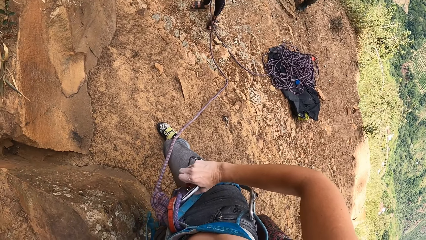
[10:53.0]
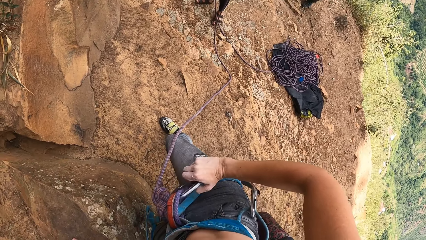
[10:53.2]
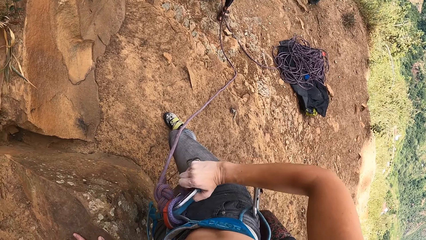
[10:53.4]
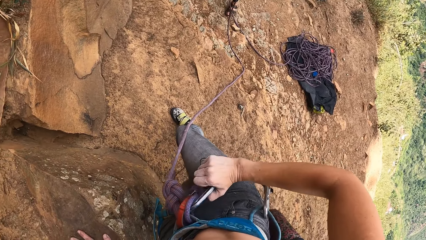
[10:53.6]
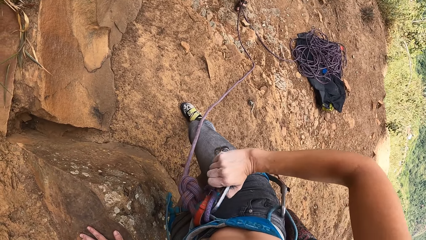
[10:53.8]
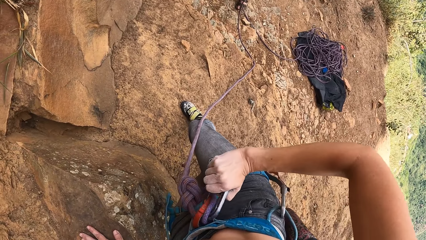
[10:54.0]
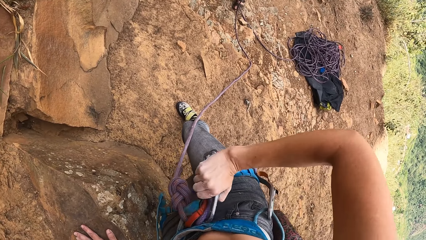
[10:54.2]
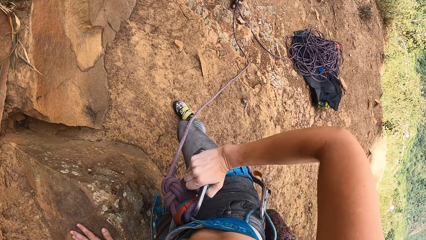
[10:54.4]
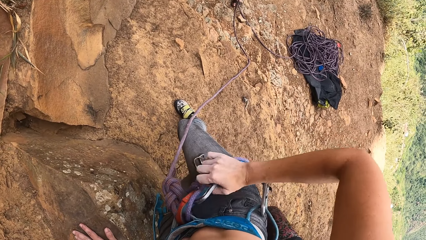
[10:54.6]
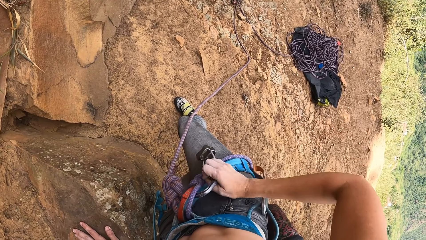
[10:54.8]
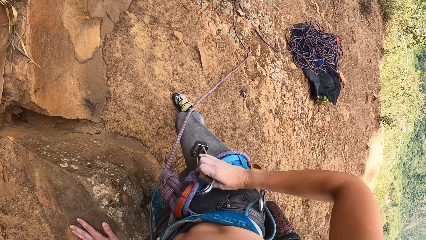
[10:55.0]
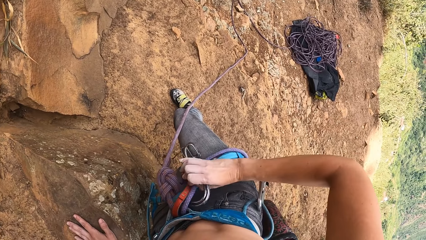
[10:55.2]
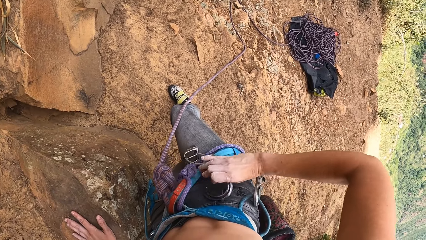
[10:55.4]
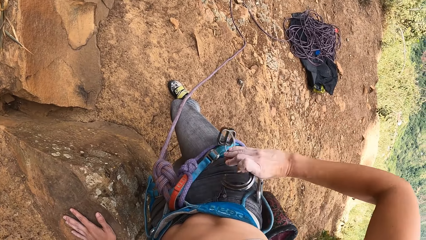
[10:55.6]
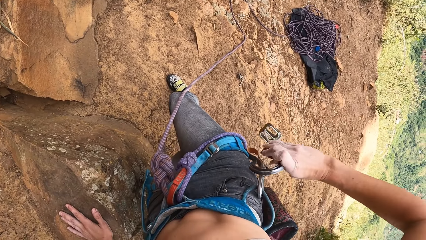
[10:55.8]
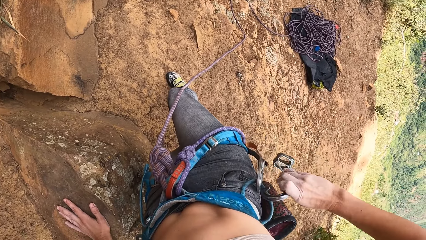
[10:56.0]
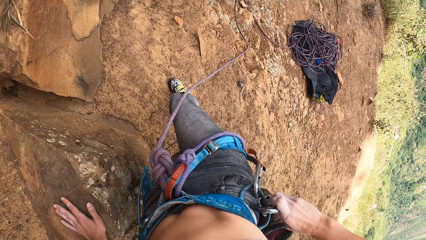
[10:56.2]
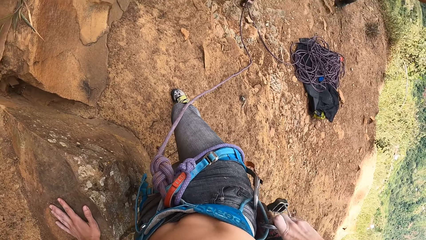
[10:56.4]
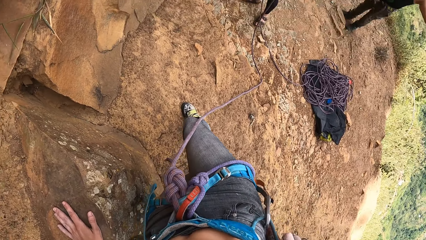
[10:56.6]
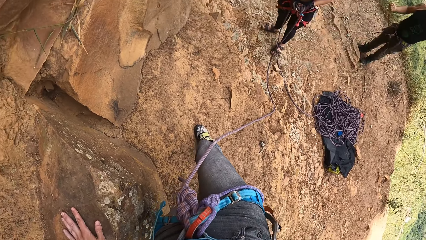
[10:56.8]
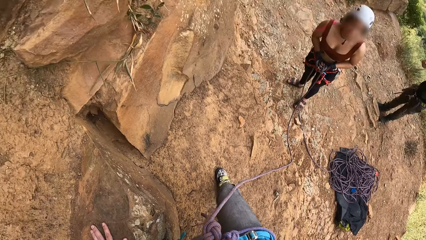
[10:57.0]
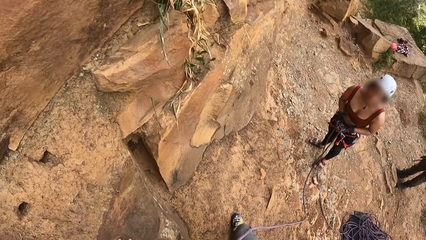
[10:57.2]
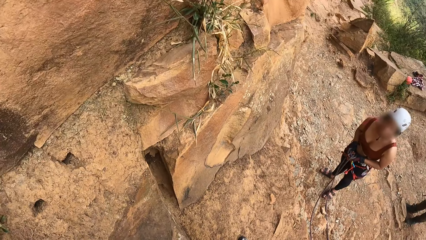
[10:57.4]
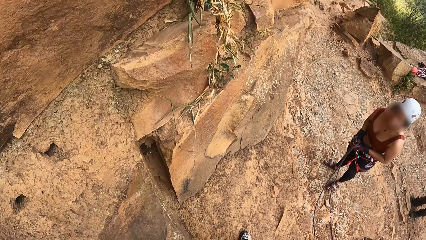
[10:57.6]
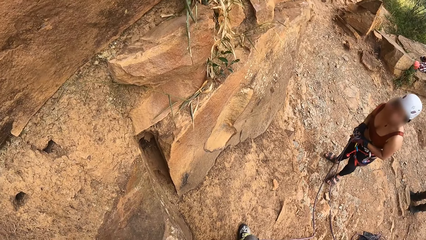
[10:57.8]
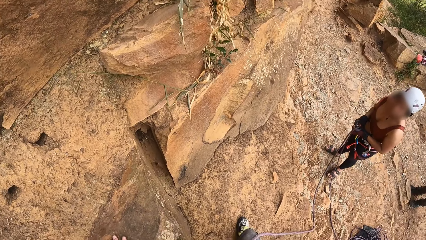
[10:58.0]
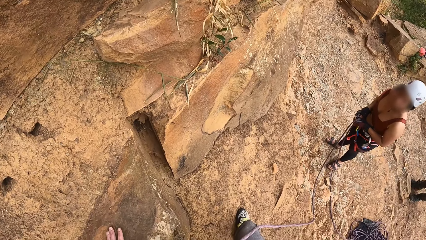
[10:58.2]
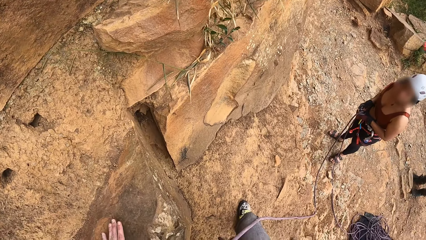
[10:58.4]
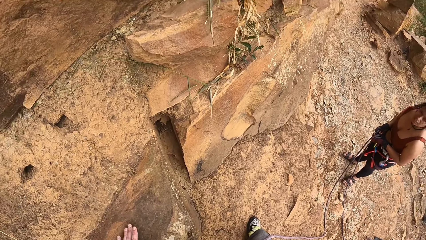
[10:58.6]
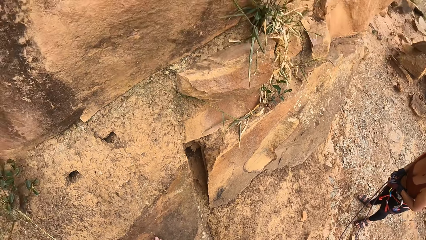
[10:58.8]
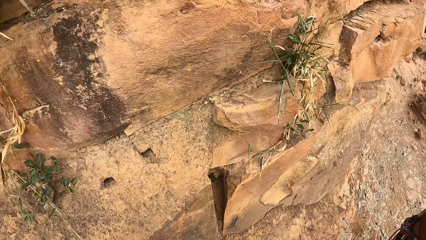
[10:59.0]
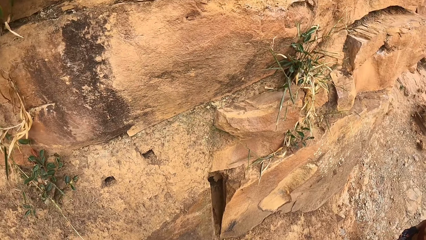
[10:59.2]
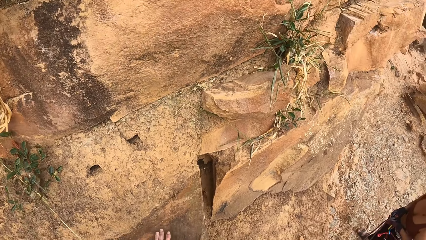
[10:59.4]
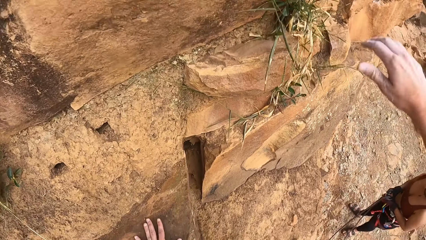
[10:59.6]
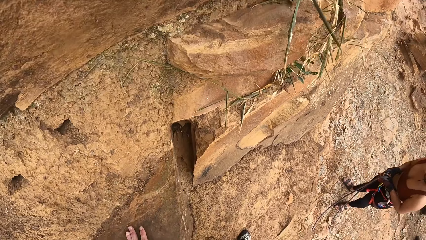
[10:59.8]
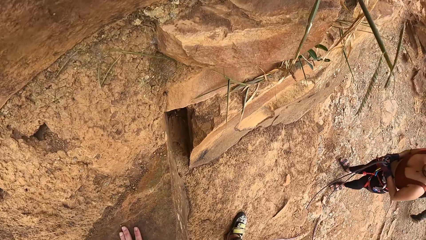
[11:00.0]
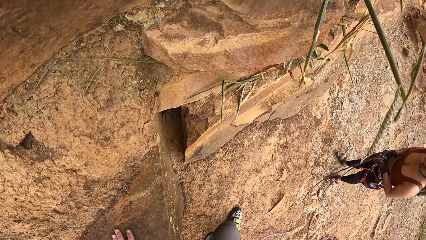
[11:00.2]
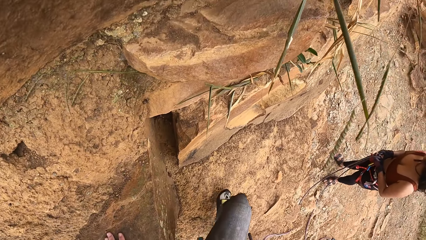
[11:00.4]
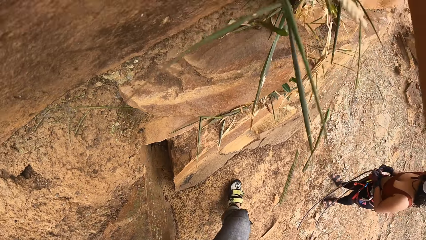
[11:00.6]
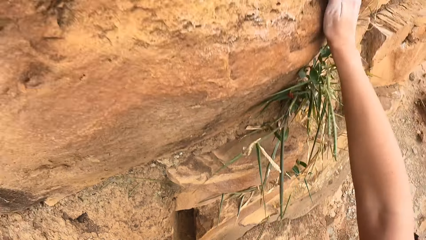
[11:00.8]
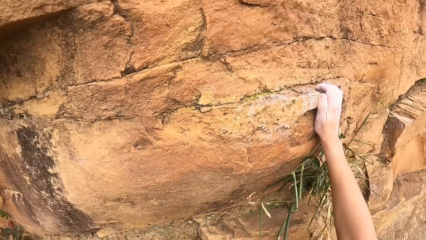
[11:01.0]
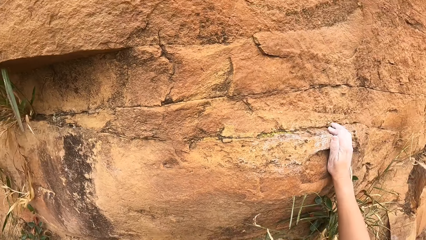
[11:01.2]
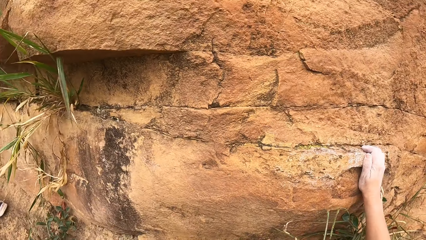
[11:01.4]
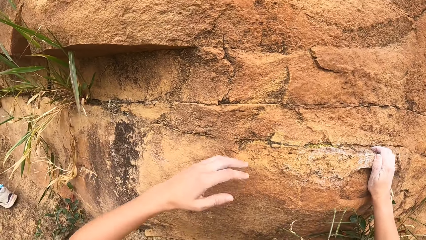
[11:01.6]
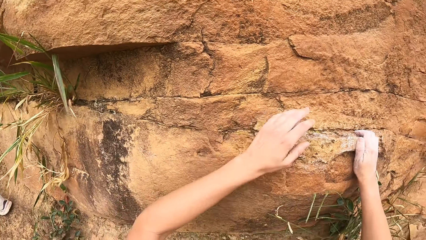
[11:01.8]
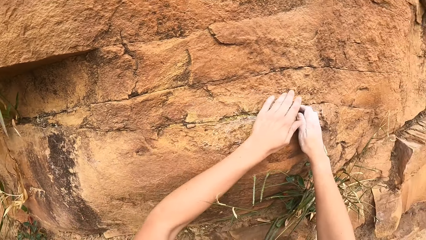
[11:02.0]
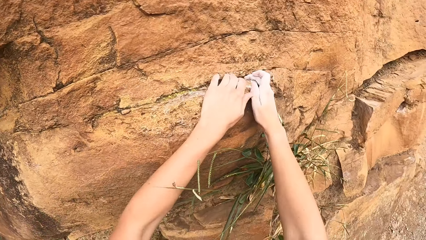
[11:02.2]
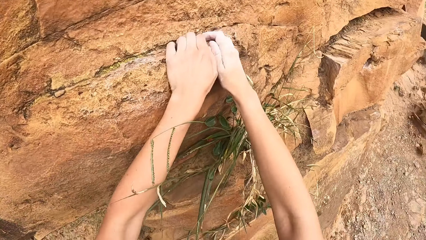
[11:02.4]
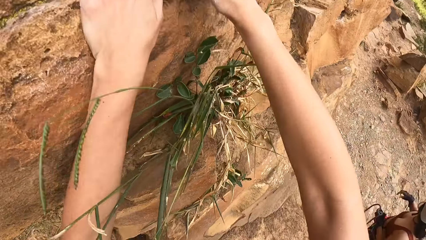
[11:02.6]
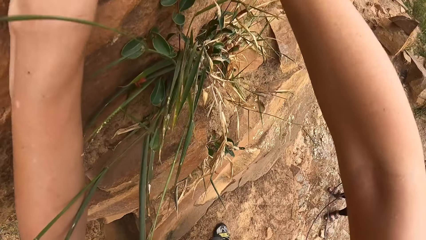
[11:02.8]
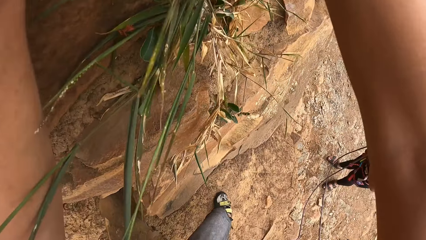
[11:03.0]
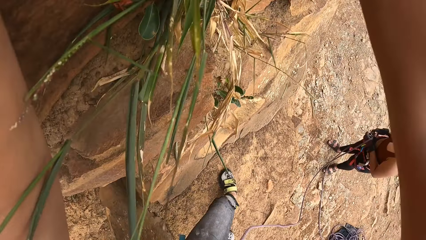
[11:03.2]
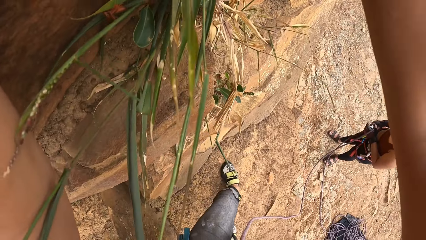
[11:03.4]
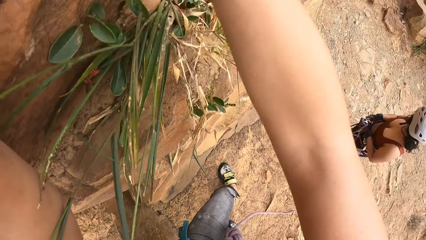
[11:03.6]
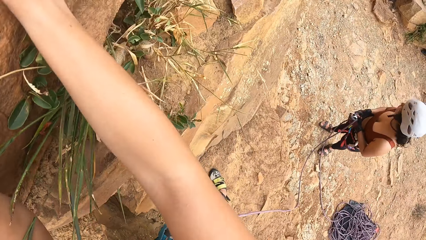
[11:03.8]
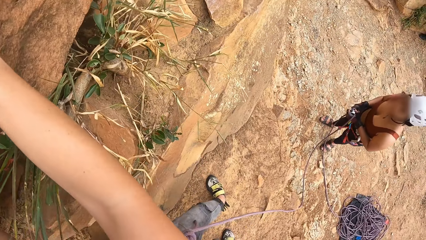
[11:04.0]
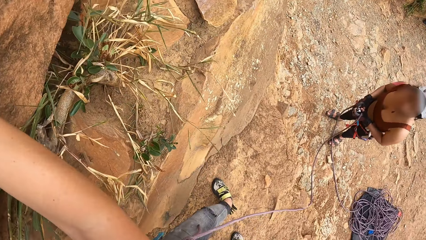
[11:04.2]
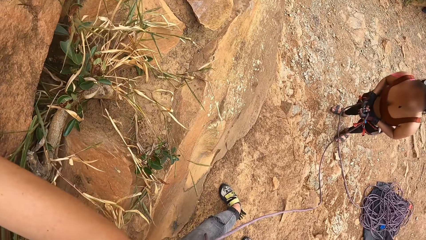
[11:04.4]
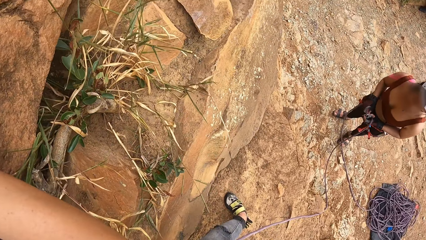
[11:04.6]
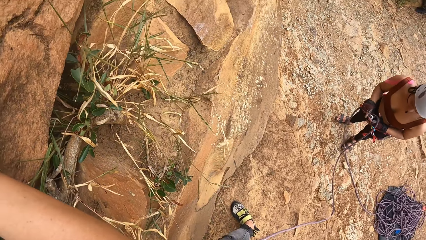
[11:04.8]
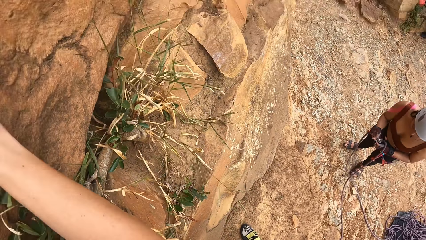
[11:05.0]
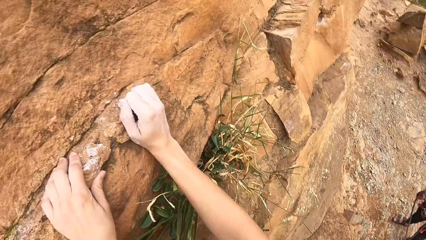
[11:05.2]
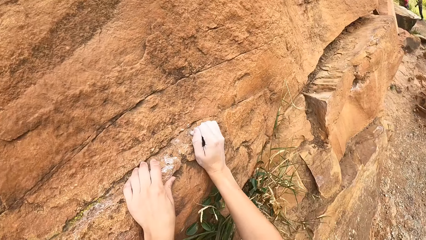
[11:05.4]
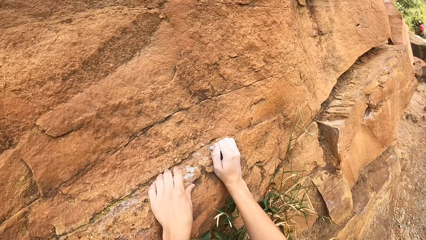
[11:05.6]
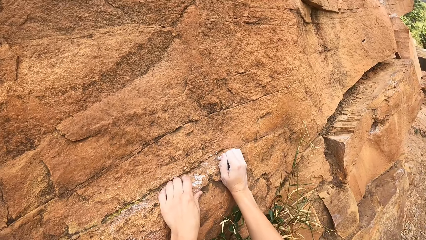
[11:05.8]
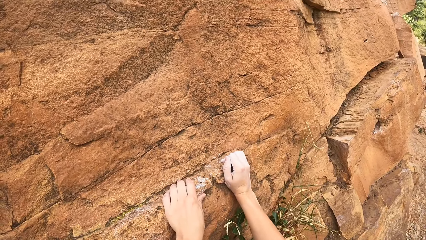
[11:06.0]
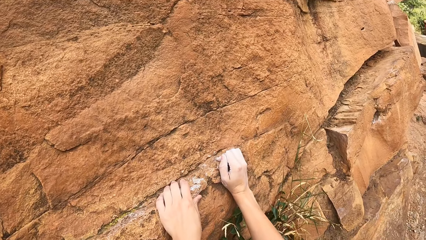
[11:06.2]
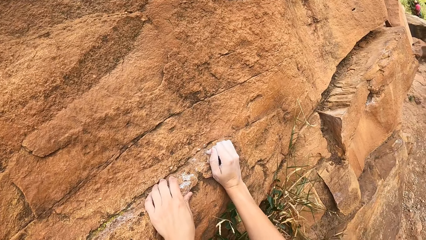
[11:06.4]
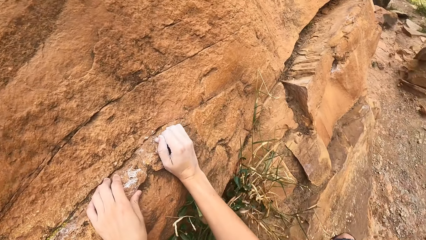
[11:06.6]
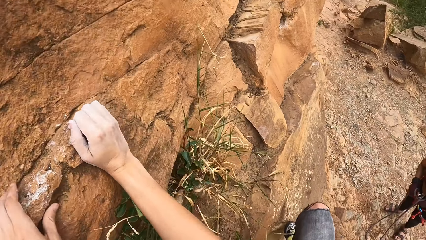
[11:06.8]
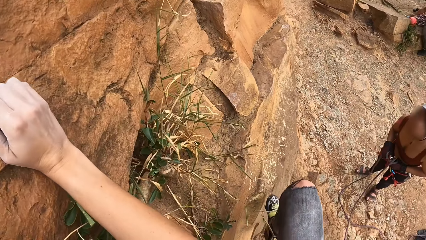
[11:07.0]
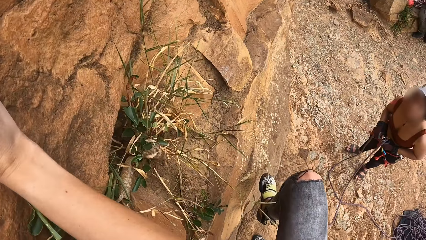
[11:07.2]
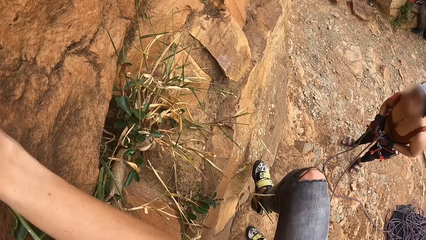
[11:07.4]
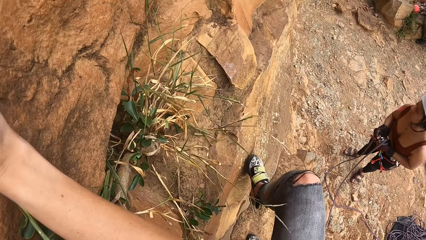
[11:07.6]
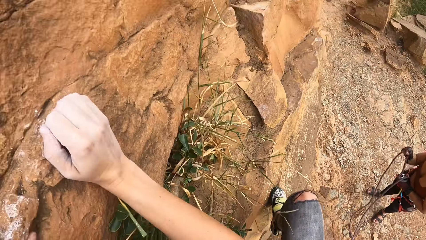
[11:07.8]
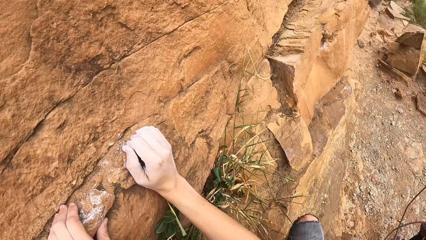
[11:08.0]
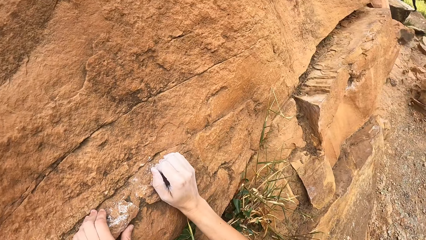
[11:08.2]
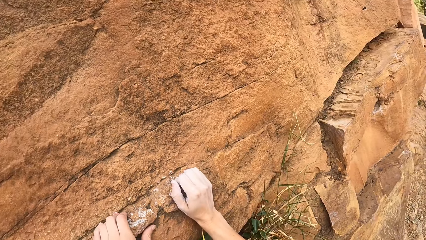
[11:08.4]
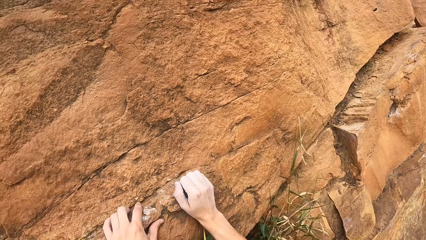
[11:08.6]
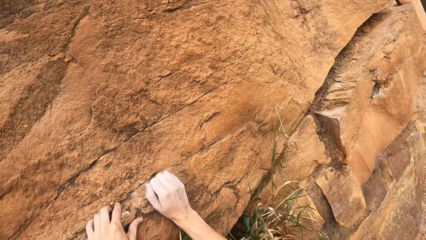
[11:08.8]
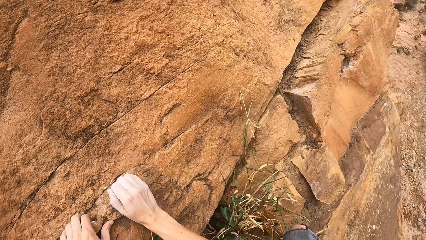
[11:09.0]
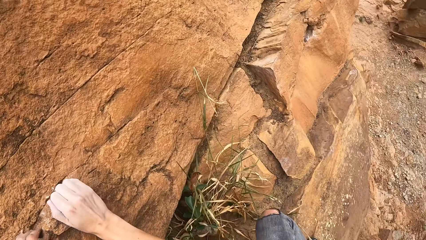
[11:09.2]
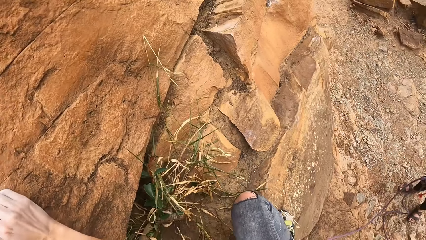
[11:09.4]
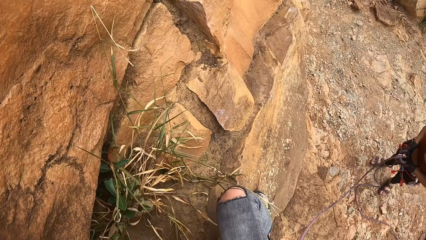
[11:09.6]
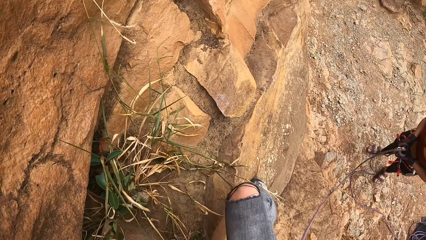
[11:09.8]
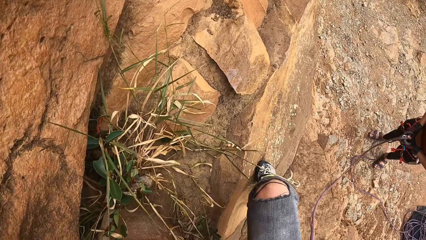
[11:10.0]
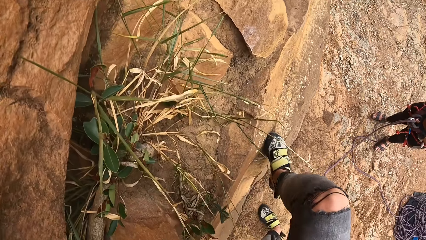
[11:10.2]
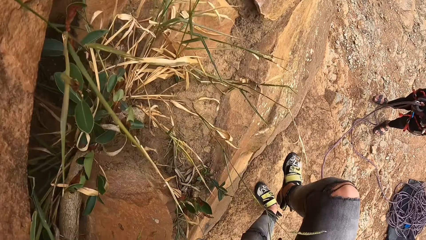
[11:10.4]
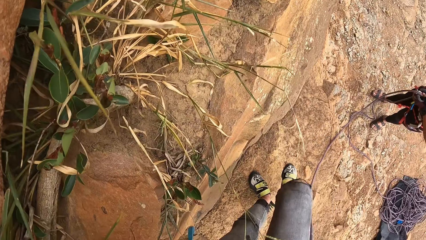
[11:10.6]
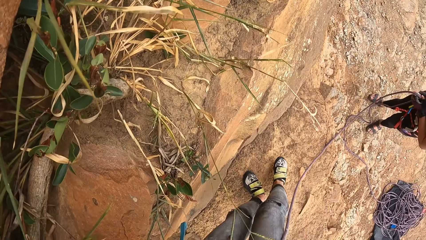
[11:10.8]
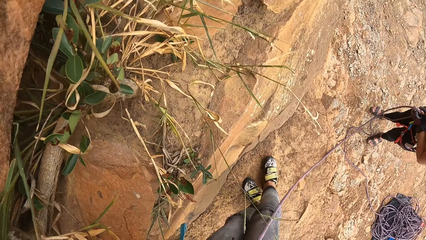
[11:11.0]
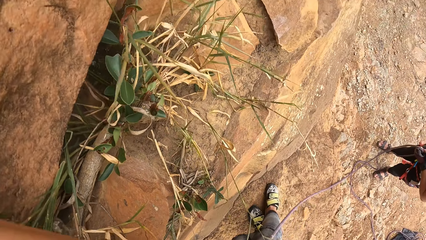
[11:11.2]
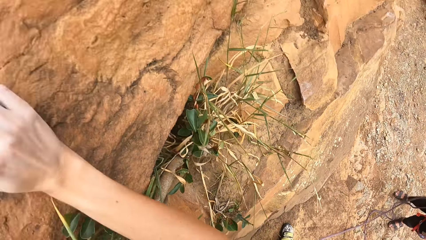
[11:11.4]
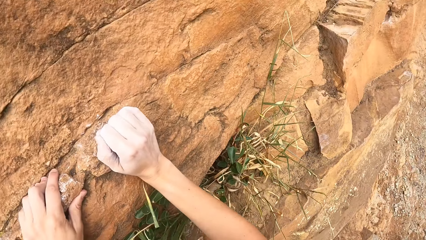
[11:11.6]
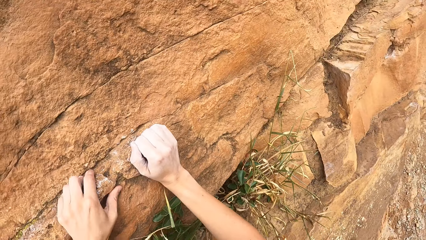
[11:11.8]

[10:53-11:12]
The camera wearer holds the hiking rope buckle on her right hand. She fixes the hiking rope buckle on the rope on her waist. A lady stares at the camera wearer. The camera wearer climbs the rock.
